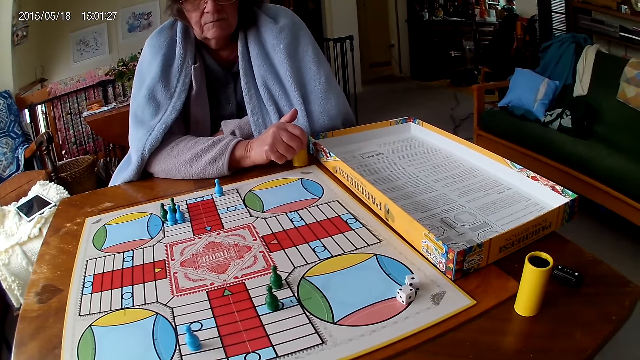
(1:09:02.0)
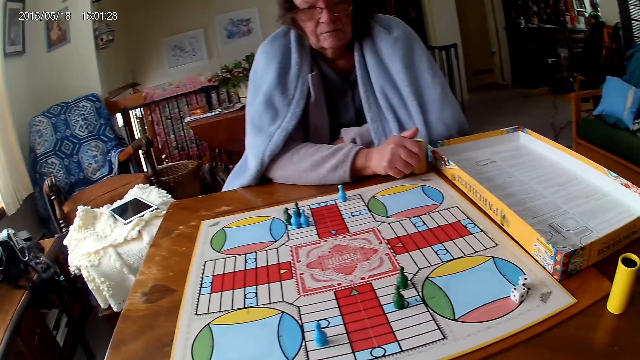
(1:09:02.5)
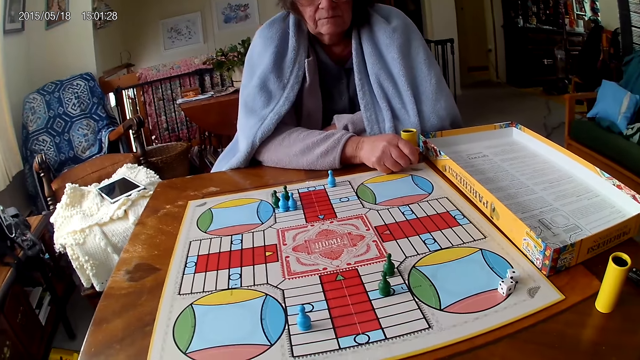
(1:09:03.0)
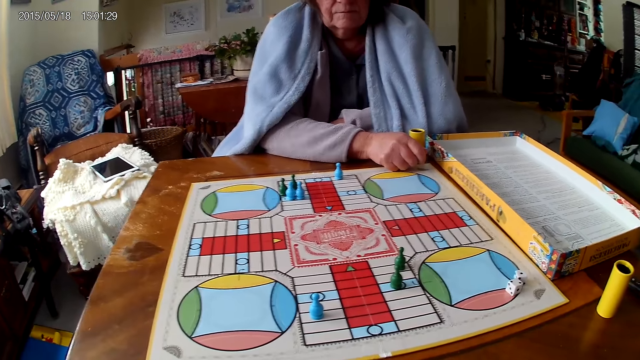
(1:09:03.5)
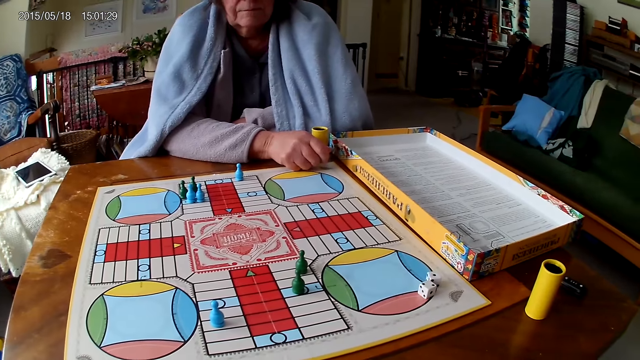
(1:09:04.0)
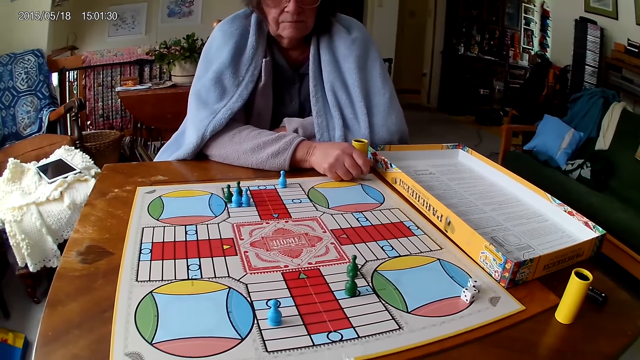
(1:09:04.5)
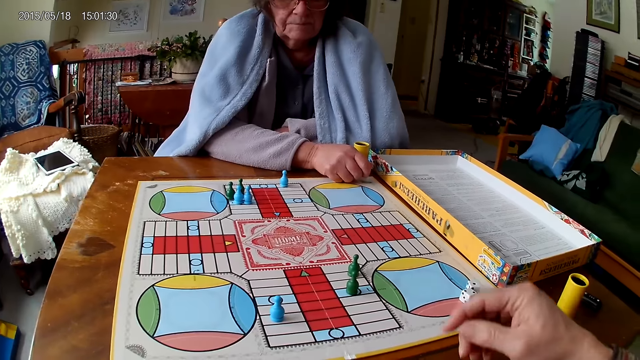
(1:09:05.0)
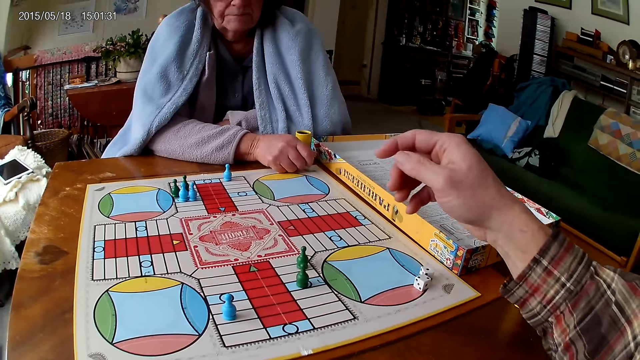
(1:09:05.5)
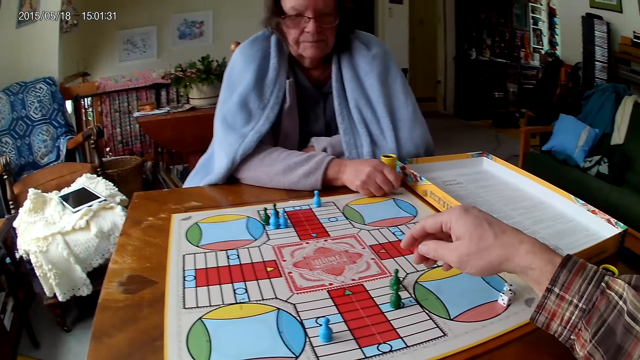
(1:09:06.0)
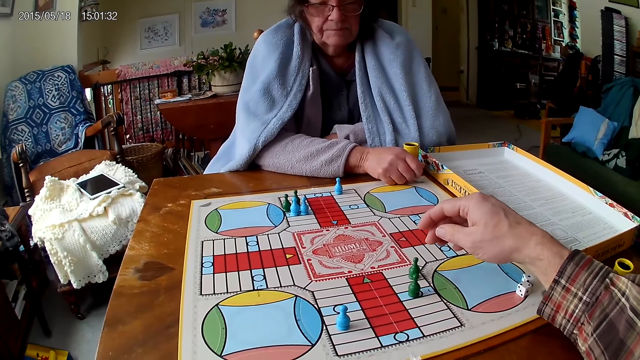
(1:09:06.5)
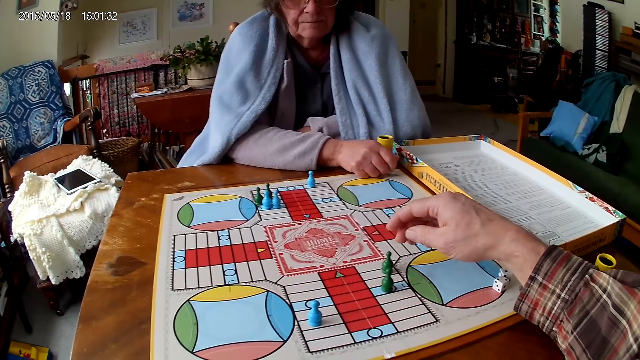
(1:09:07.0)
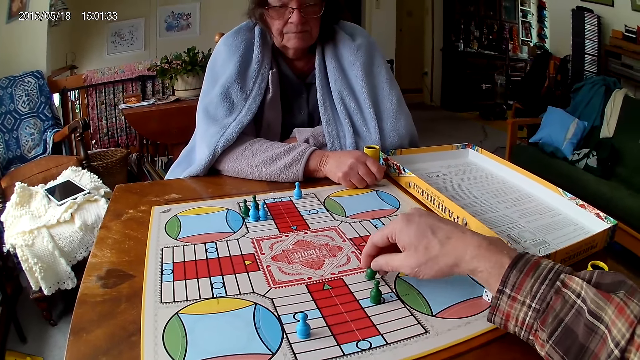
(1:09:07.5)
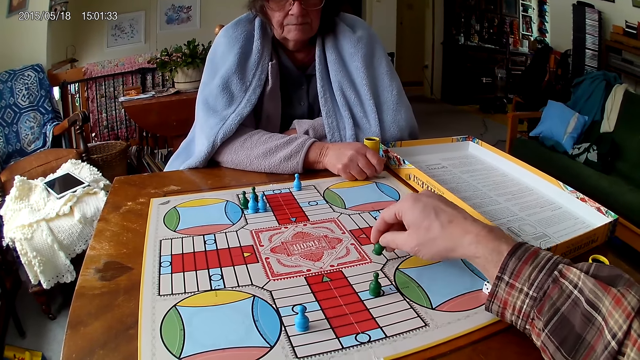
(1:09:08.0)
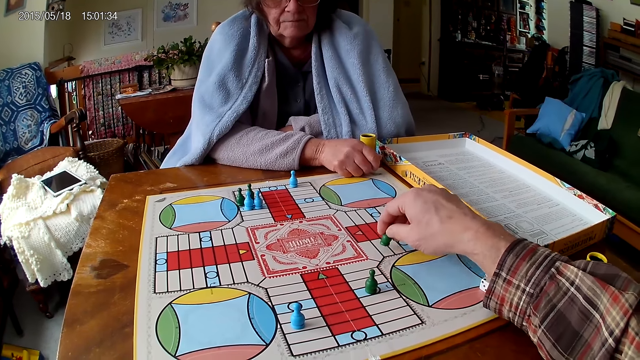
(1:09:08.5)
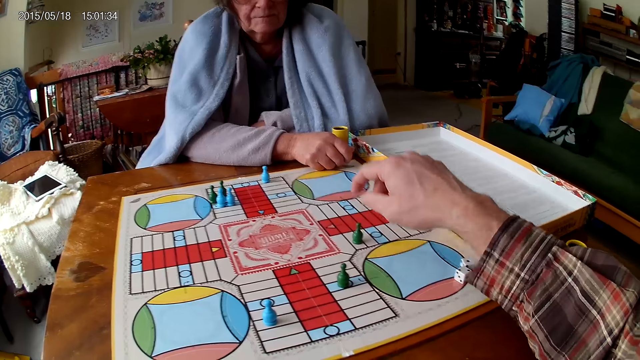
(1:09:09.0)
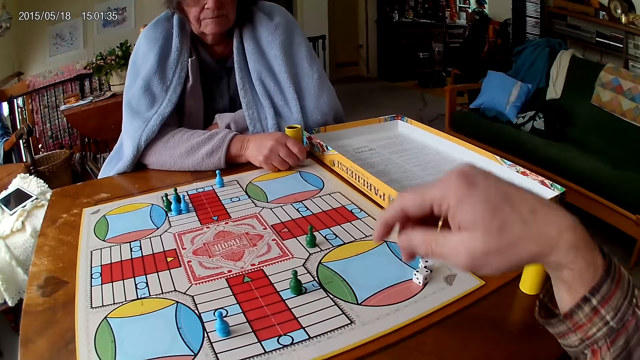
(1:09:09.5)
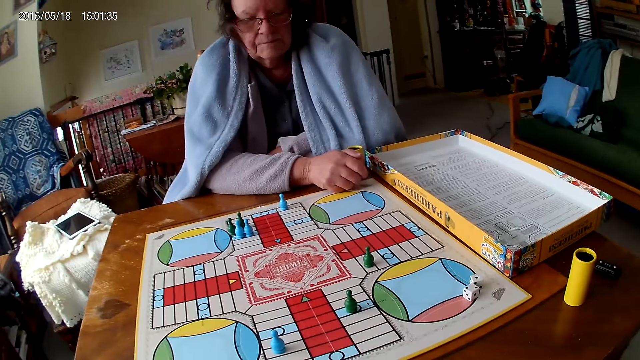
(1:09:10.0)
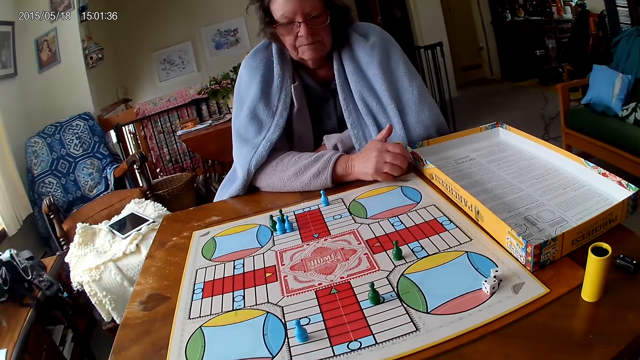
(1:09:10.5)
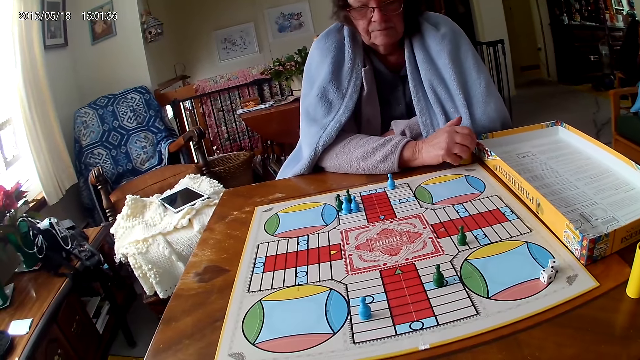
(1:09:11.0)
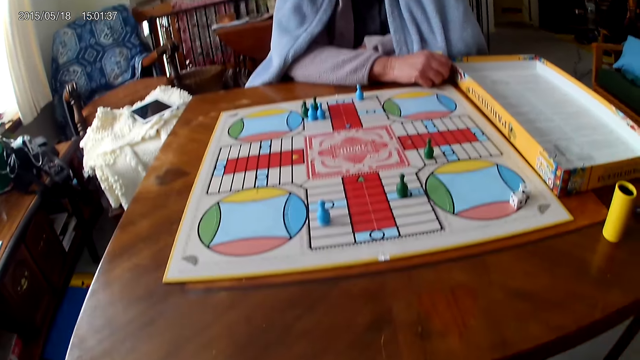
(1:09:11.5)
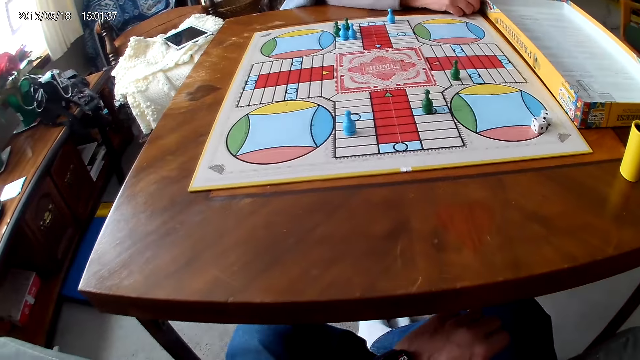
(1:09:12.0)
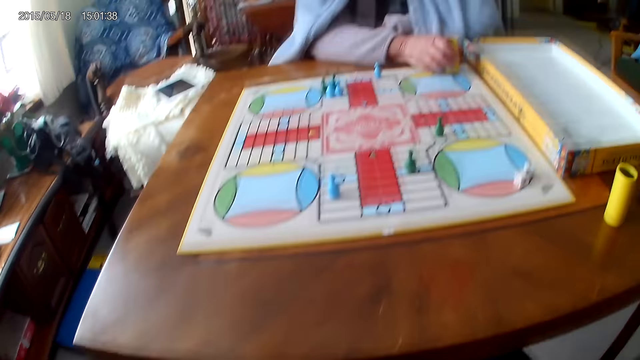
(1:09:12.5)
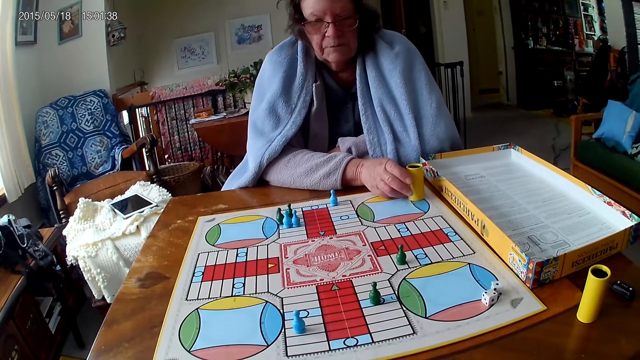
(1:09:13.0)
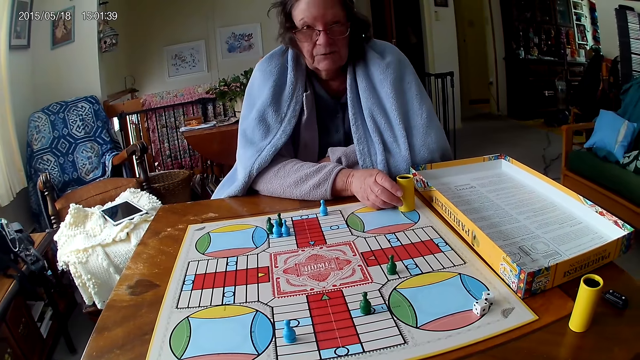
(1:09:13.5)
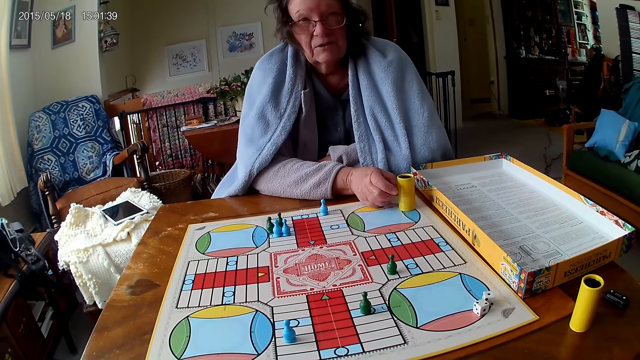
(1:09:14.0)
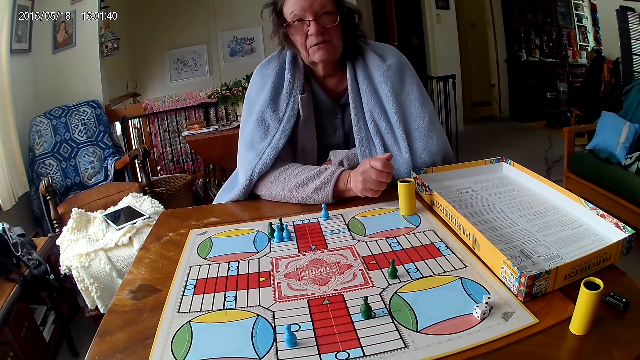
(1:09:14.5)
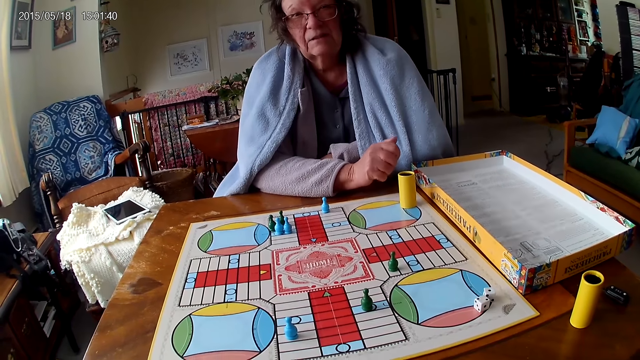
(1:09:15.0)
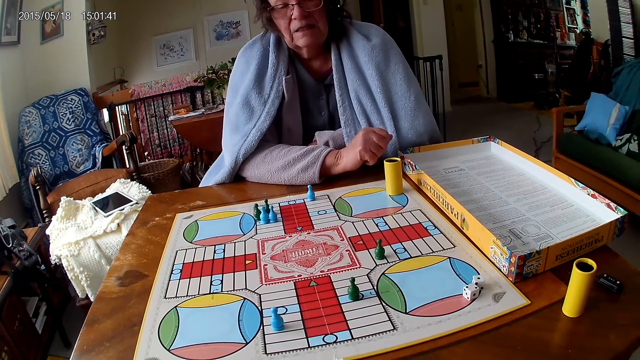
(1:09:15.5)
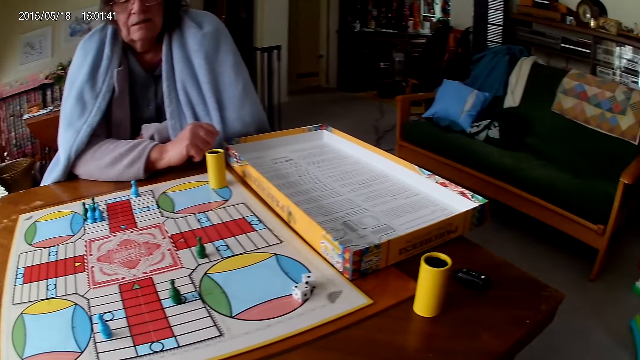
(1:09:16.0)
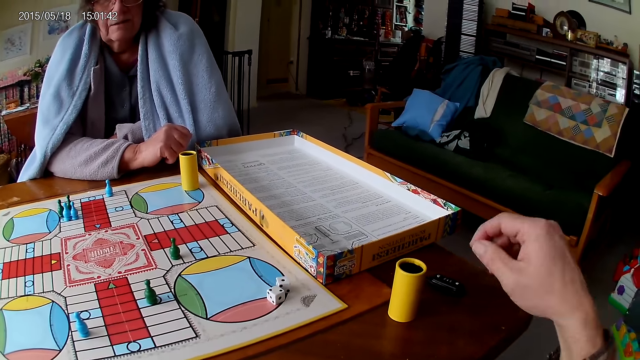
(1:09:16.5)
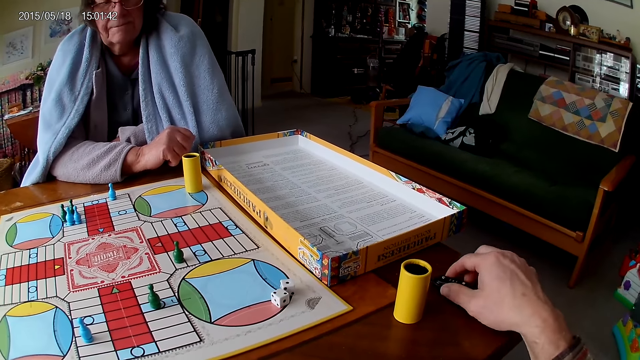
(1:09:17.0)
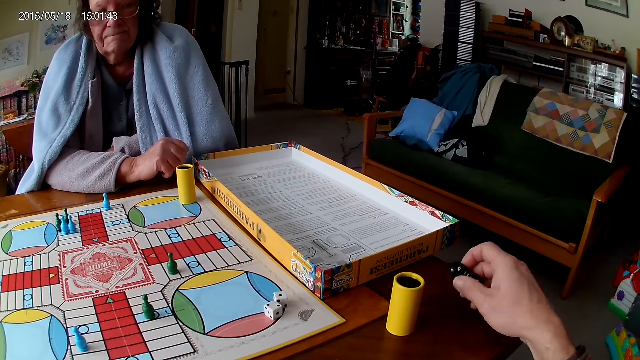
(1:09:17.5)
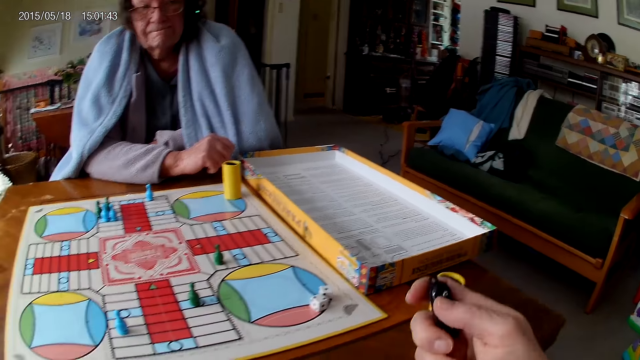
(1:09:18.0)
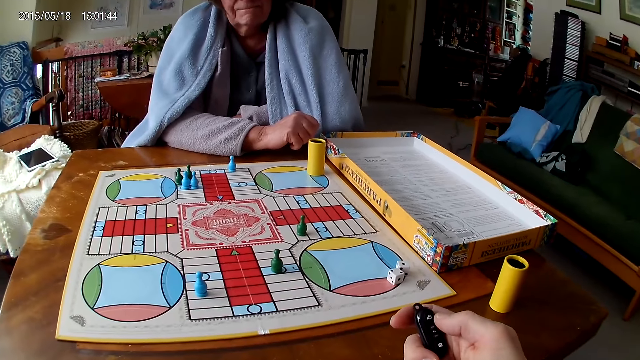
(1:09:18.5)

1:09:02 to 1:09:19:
The camera wearer moves the pawn. He counts the tiles on the ludo game on the table with ludo tokens in his right hand. The woman touches the dice cup on the table with her right hand. The woman holds the dice can. The woman moves the dice cup on the table to the ludo game with her right hand. The camera wearer talks to the woman. He picks up a car key on the table with his right hand. He touches something. He presses the car key with his right hand.
